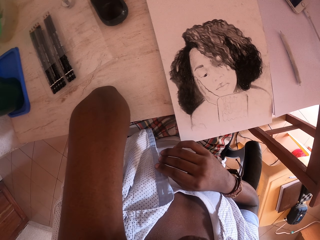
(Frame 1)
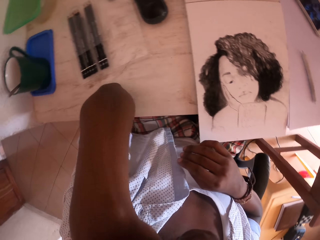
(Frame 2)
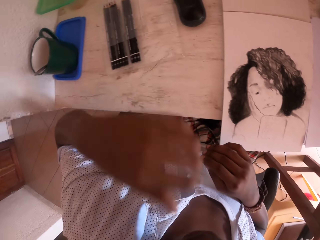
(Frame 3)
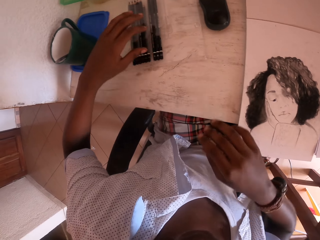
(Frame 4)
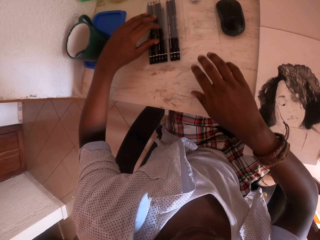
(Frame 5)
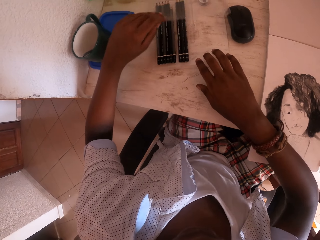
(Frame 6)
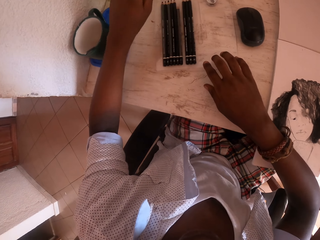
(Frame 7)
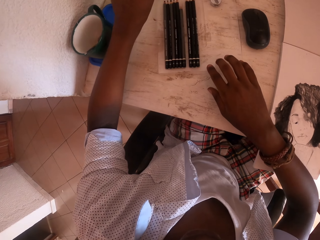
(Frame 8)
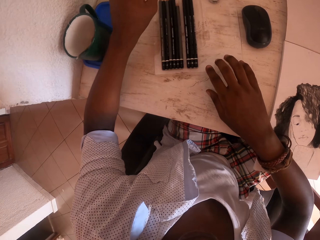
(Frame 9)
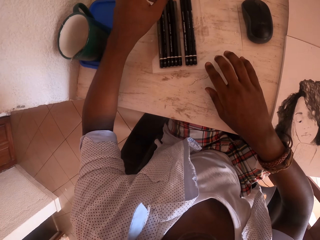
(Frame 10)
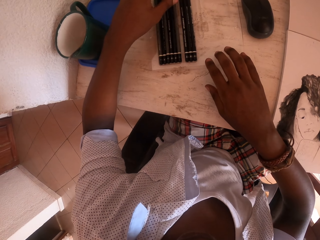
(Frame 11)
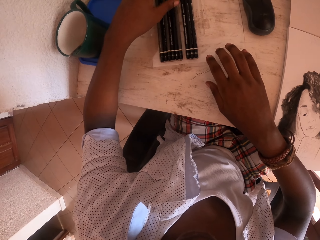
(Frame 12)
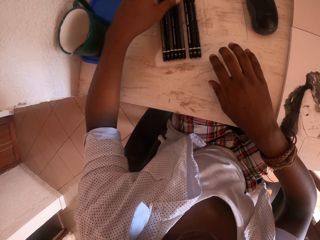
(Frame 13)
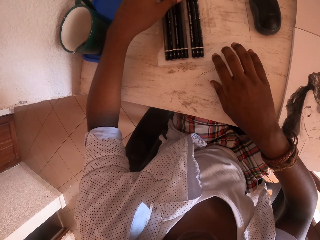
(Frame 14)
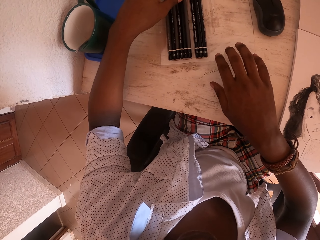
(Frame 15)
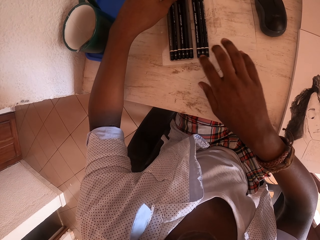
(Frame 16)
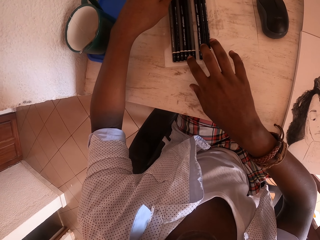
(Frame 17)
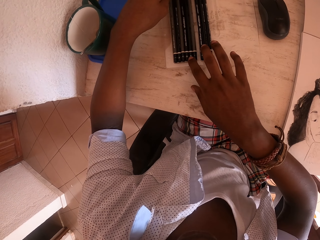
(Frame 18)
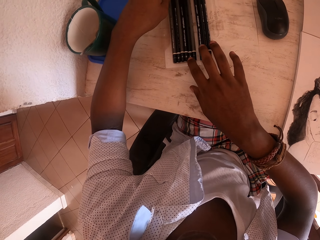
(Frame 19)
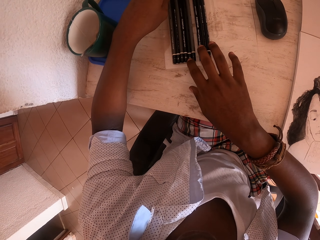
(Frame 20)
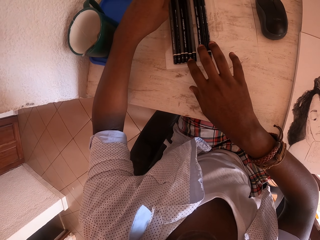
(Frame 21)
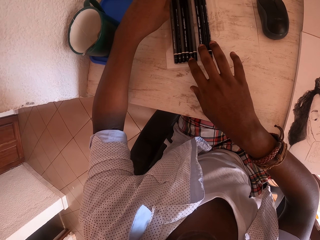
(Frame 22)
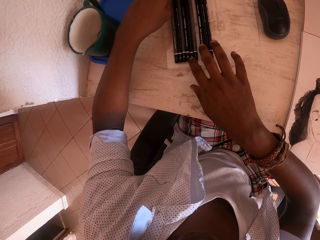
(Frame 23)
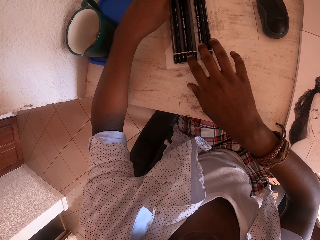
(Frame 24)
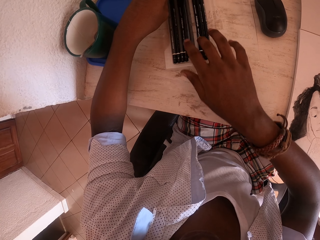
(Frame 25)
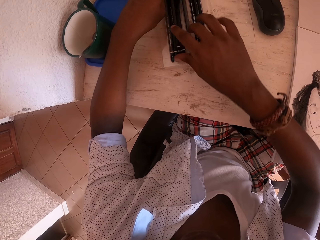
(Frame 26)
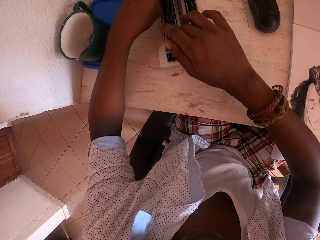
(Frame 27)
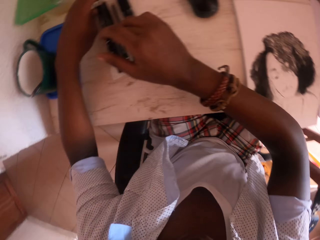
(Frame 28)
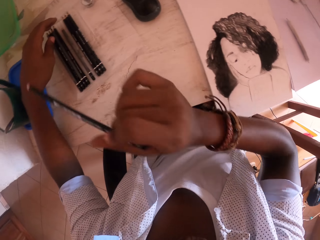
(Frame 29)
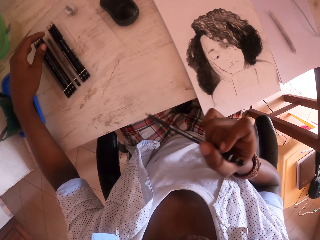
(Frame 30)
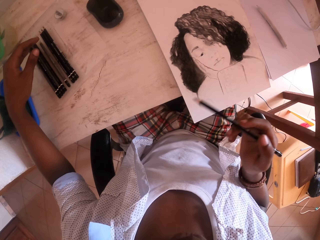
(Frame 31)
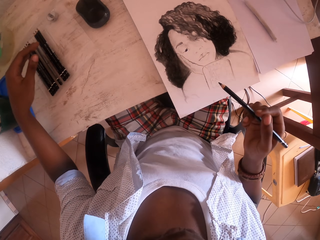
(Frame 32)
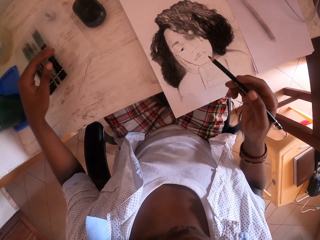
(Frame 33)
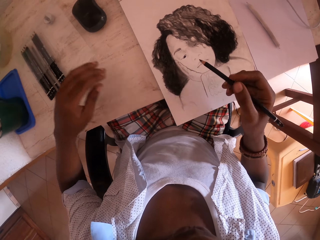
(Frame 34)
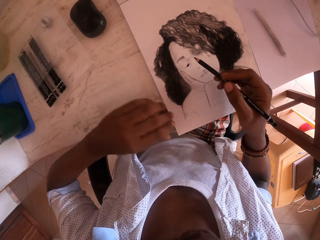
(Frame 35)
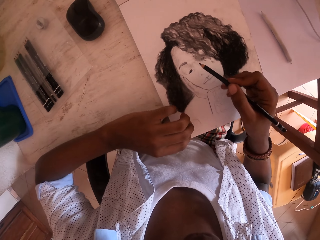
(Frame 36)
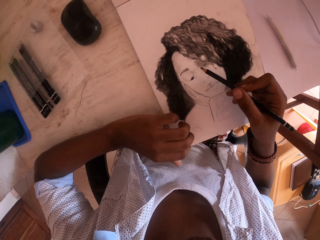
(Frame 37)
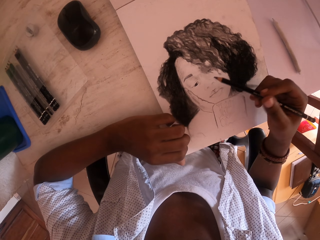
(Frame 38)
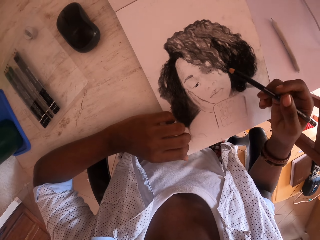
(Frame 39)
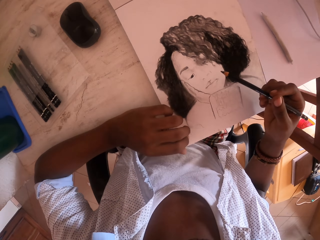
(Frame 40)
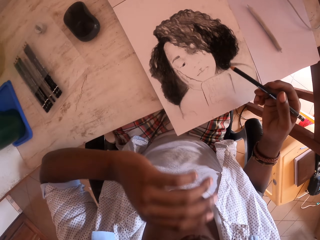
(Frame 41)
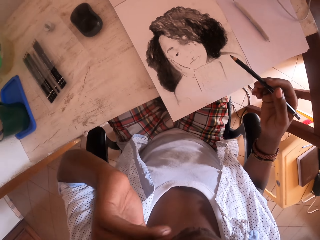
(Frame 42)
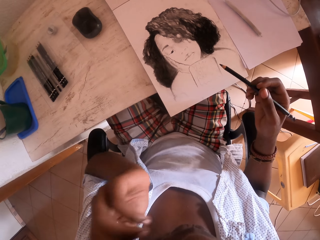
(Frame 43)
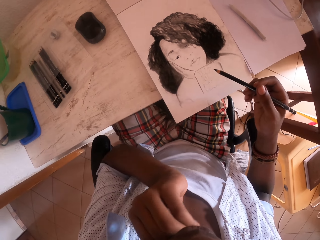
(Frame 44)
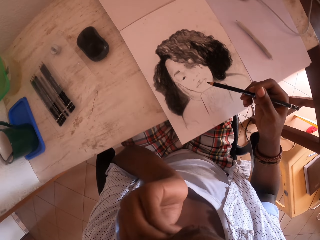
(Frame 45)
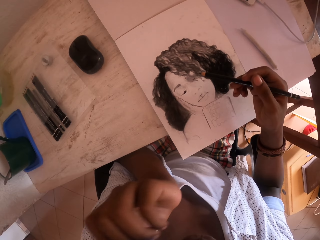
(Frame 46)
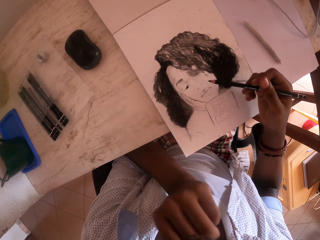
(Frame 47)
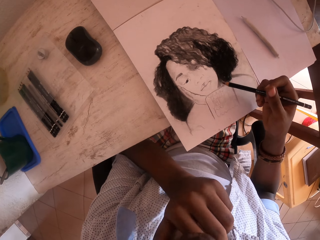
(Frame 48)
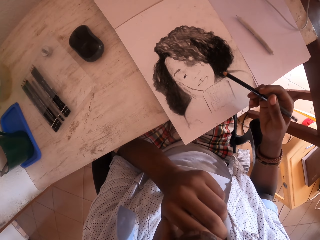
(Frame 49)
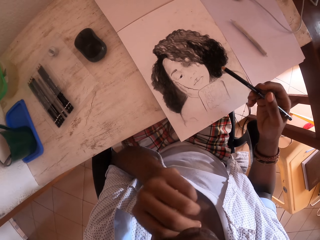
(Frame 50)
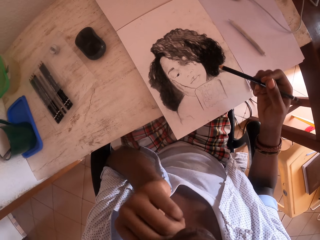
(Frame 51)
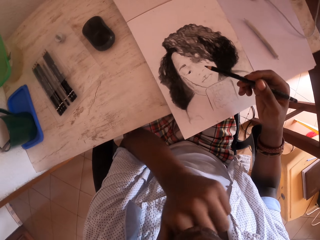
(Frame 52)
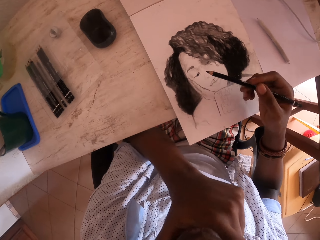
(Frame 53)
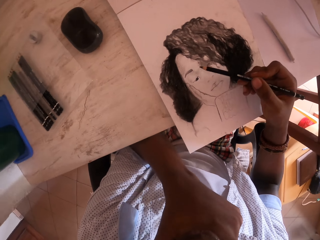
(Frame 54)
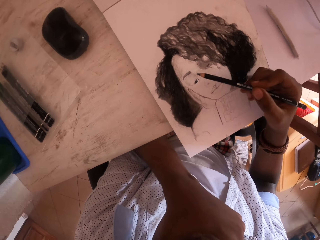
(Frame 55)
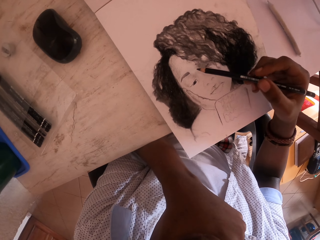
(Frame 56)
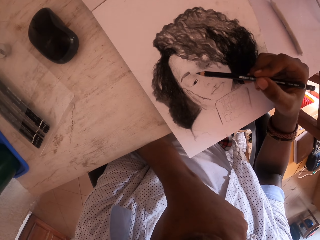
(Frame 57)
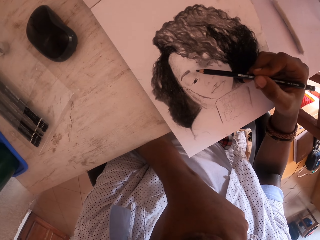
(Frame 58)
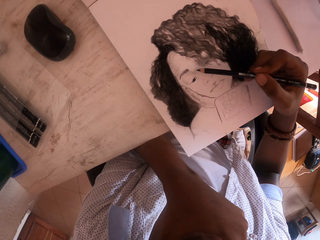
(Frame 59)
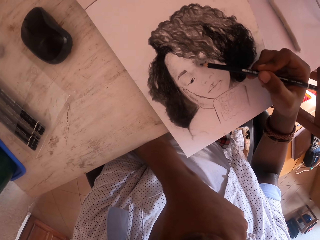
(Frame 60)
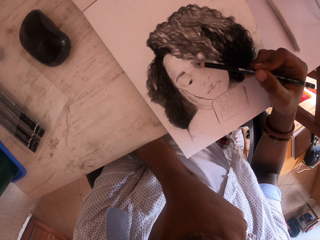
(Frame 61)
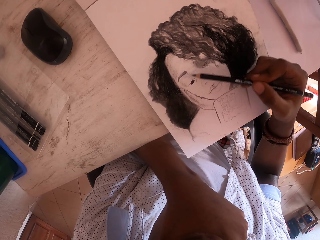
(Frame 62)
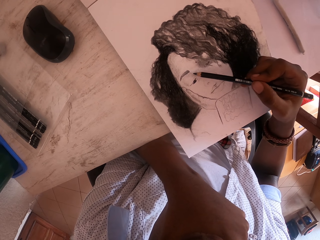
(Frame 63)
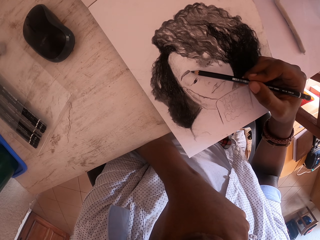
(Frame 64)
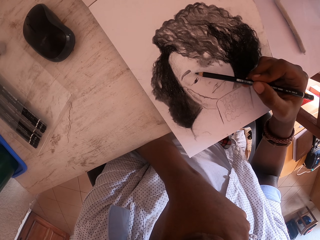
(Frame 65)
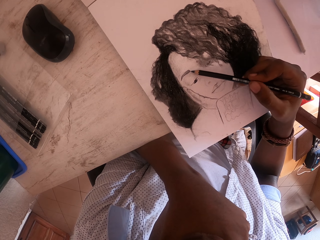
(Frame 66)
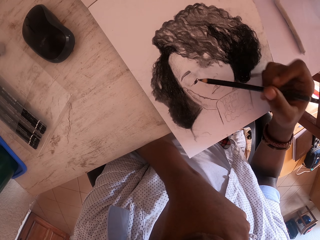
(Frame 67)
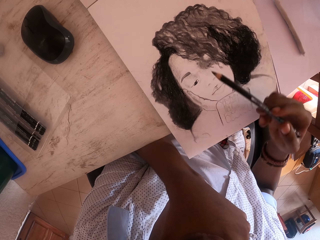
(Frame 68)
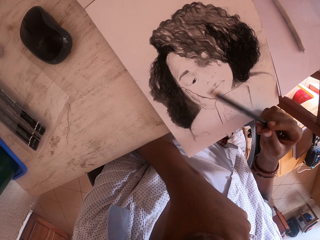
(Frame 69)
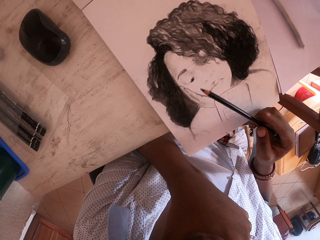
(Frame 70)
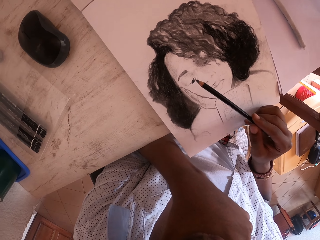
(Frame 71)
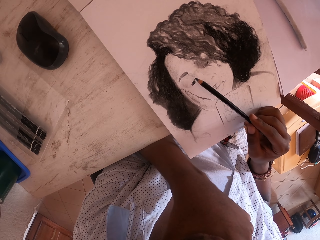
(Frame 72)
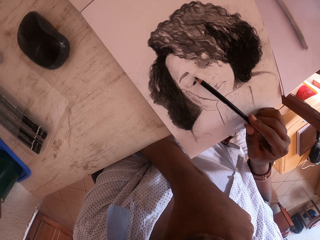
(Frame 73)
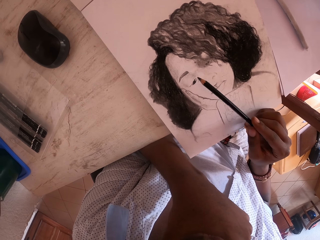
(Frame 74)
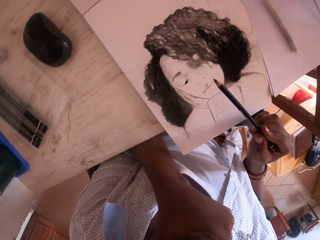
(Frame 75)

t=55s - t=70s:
The camera wearer drops both hands. They remove a drawing pencil from the wrap. They open the packet with the left hand. They pick the pencil from the packet with the right hand. They place the left hand on the table and raise the left hand. They color the drawing with the pencil in the right hand.

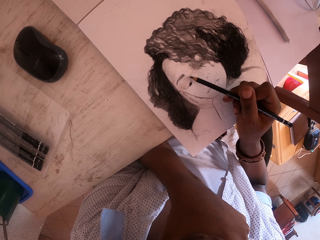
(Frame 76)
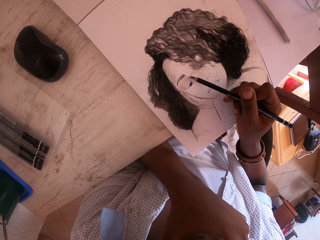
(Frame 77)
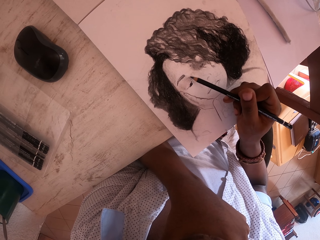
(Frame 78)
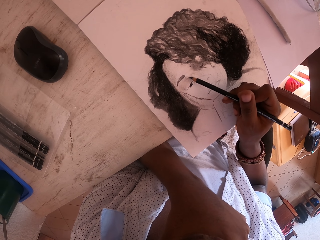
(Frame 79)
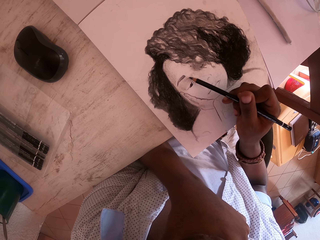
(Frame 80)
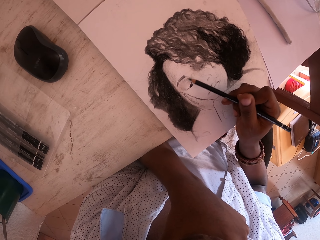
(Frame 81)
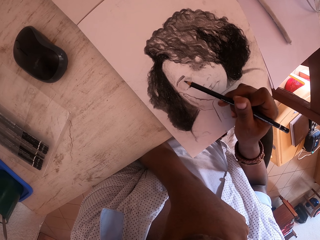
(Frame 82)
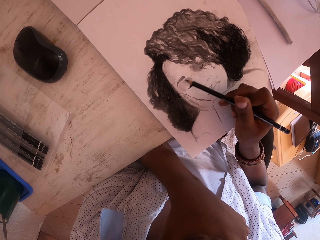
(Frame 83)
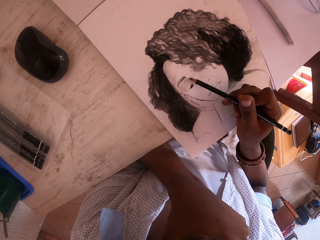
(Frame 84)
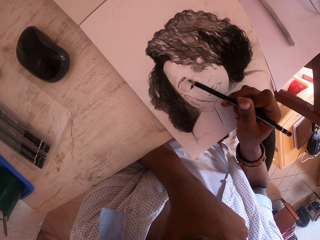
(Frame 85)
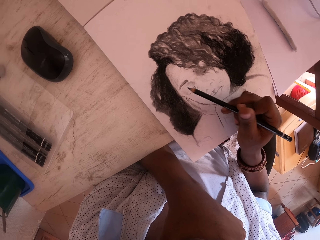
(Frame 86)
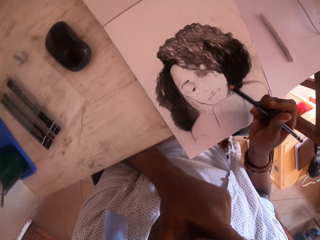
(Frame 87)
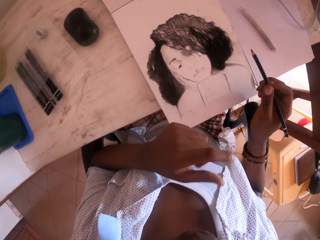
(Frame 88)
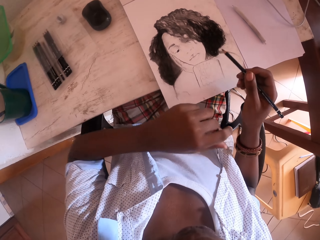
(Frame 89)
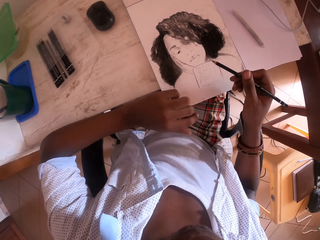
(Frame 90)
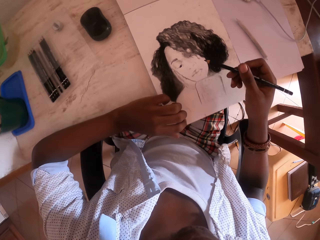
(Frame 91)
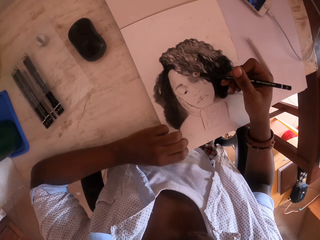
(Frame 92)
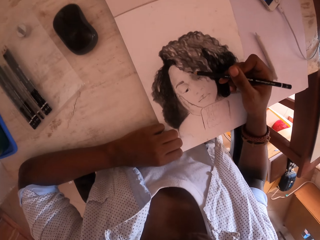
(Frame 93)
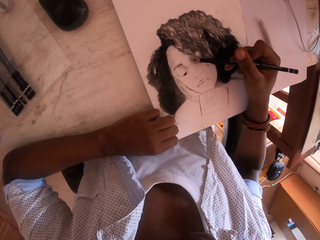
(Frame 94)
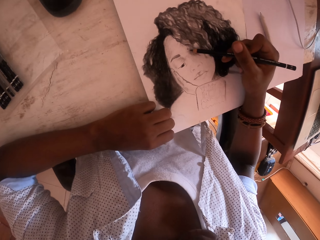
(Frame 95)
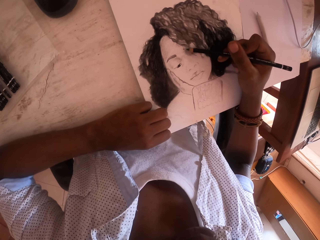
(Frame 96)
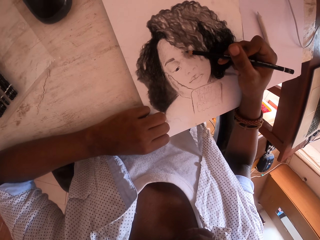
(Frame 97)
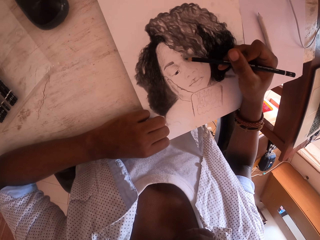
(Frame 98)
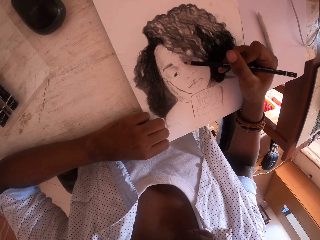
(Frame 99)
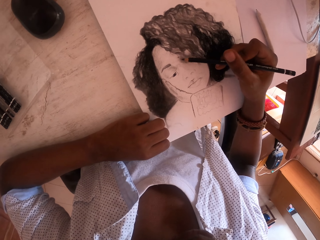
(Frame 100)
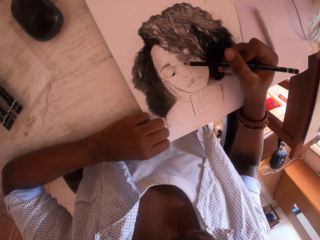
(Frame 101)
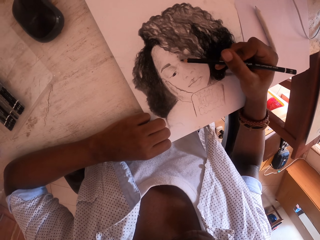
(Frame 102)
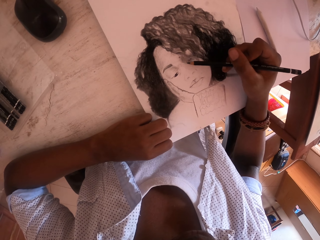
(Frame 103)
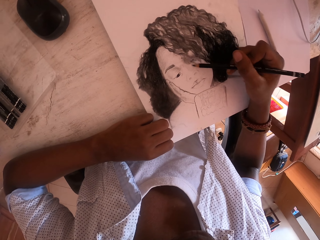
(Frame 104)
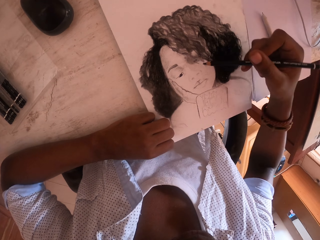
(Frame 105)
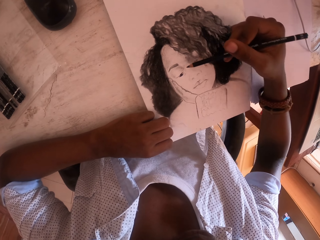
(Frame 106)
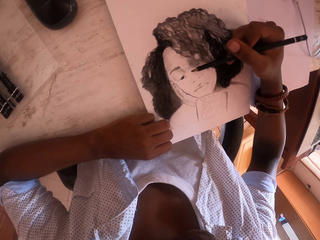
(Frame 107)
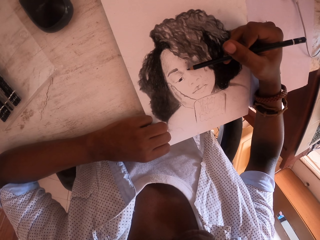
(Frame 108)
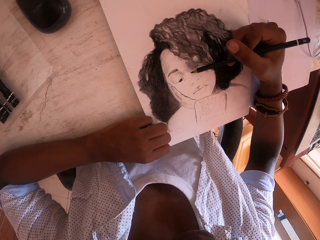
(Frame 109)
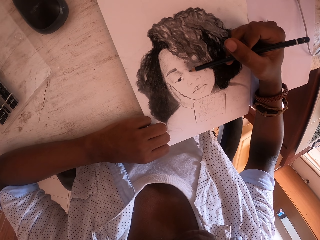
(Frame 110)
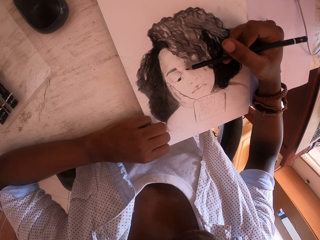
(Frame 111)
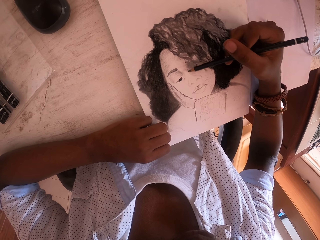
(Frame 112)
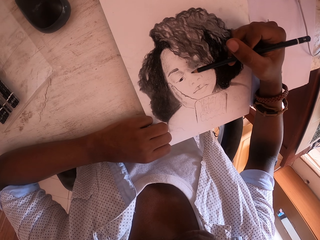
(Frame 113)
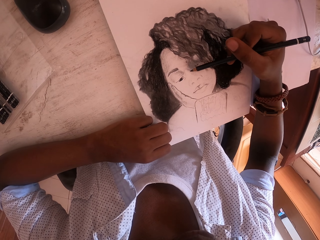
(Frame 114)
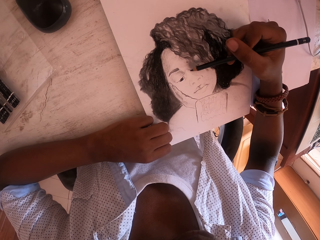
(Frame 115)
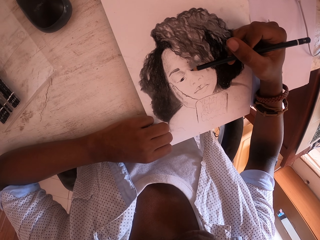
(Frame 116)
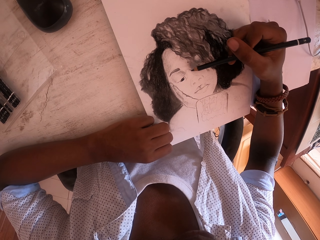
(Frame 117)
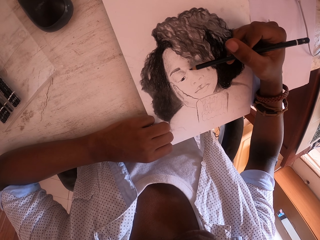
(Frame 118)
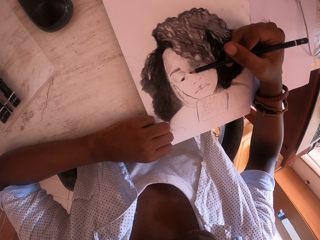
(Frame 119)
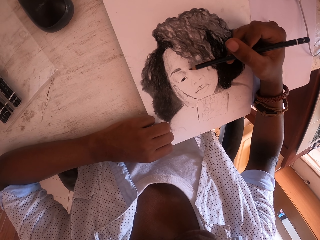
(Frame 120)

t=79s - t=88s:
The camera wearer places the left hand on the table and draws with the pencil in the right hand.
